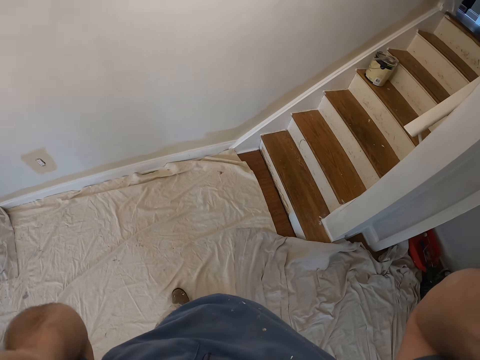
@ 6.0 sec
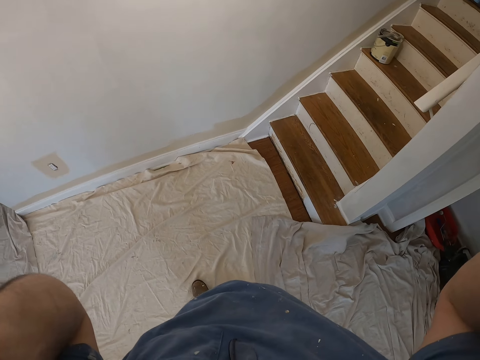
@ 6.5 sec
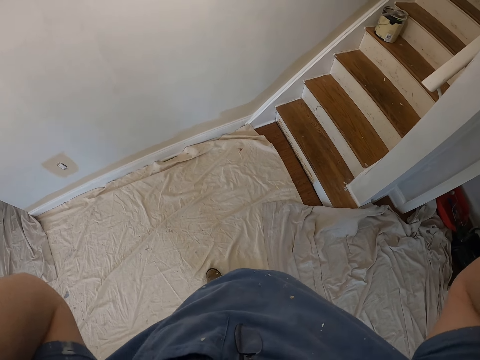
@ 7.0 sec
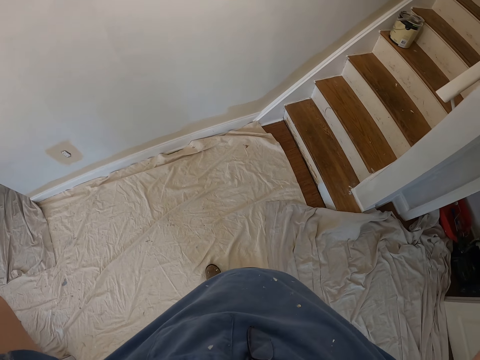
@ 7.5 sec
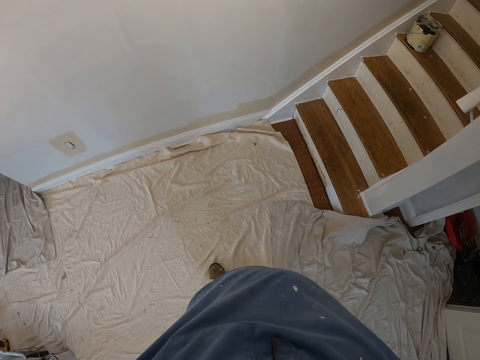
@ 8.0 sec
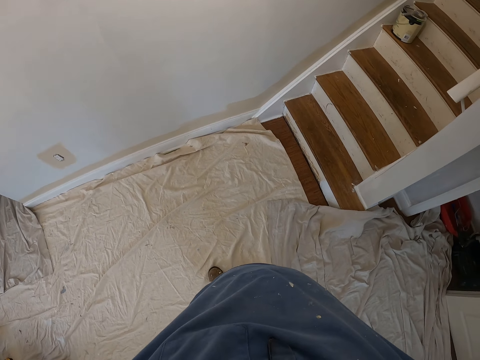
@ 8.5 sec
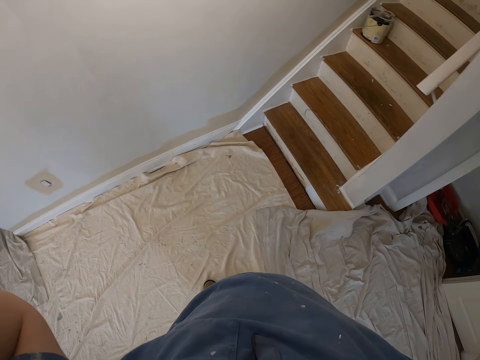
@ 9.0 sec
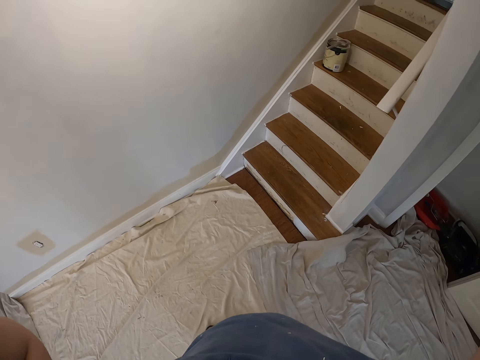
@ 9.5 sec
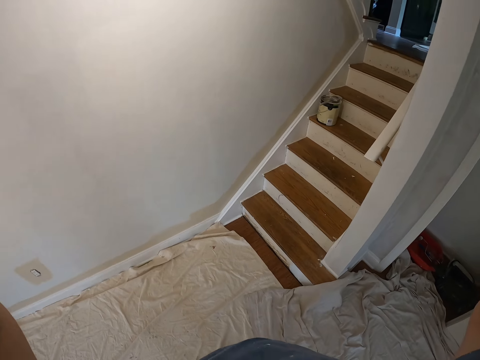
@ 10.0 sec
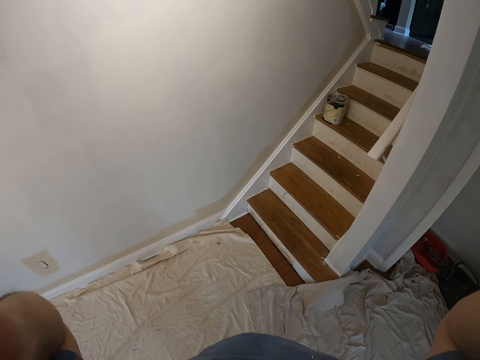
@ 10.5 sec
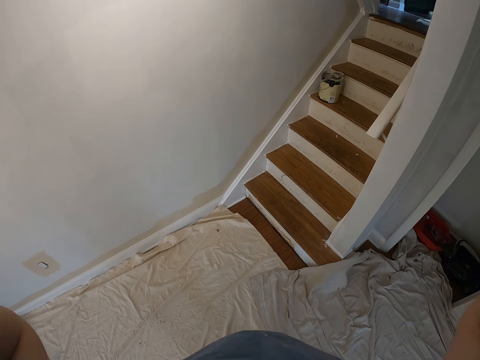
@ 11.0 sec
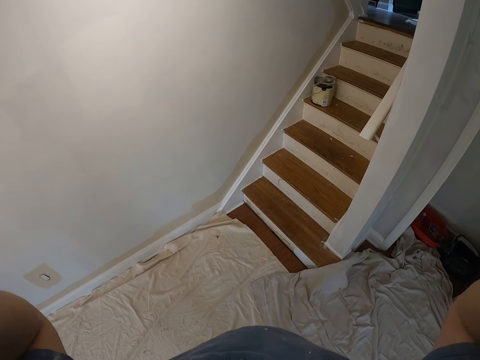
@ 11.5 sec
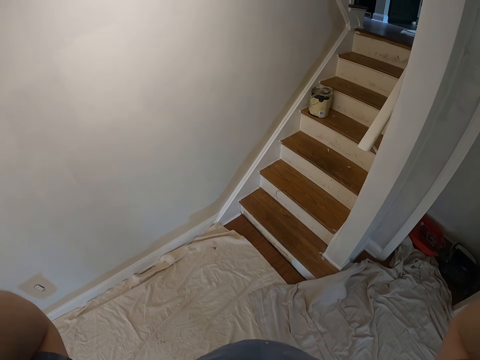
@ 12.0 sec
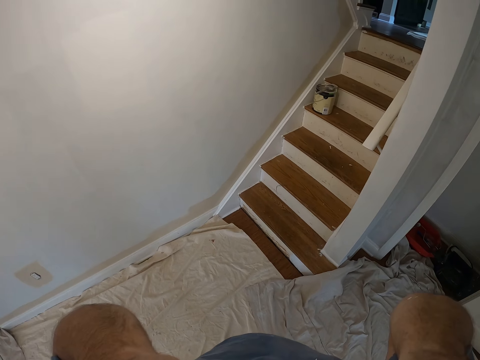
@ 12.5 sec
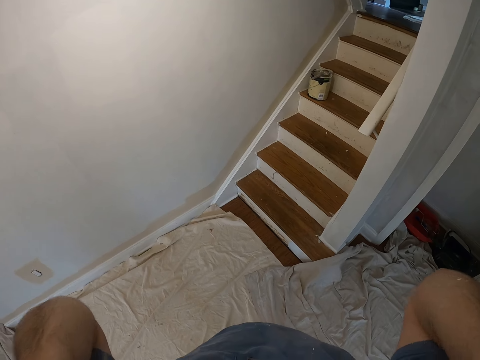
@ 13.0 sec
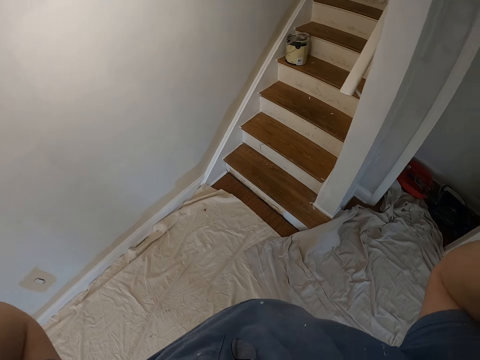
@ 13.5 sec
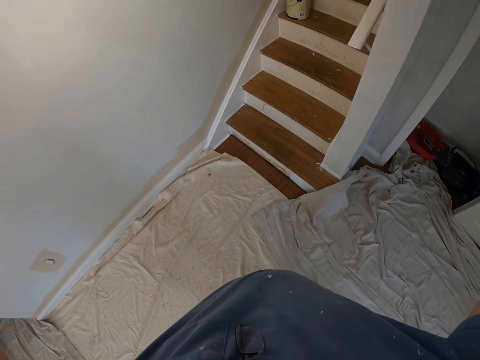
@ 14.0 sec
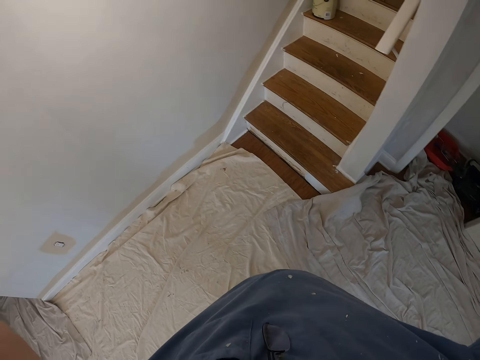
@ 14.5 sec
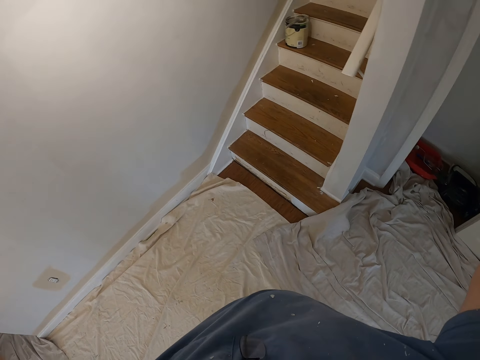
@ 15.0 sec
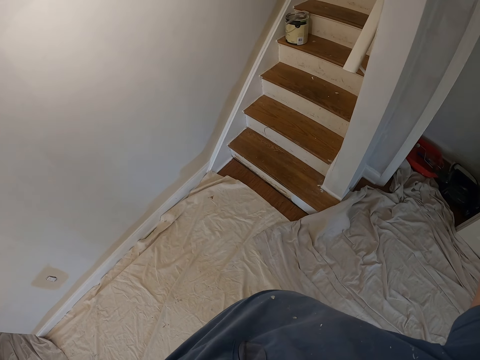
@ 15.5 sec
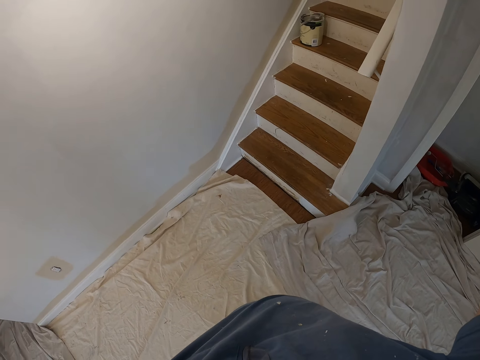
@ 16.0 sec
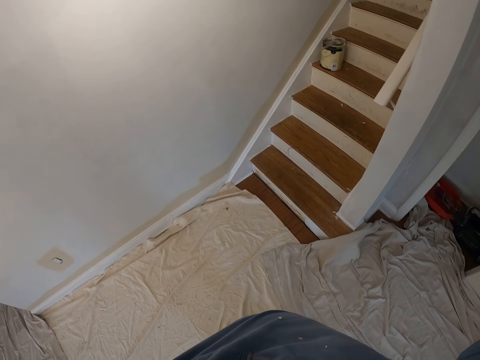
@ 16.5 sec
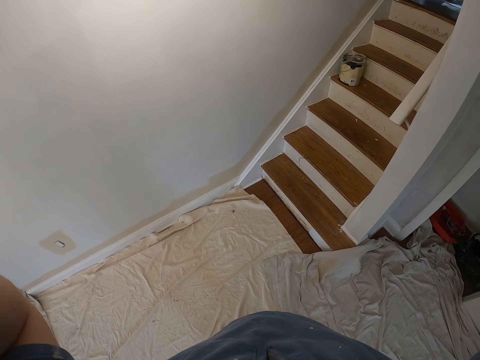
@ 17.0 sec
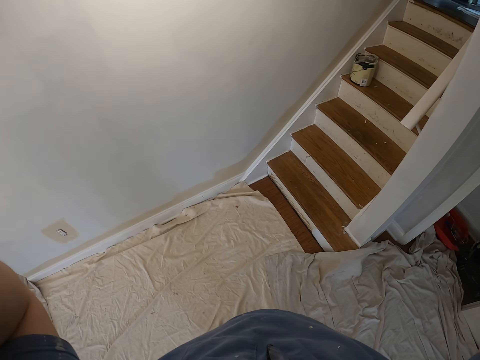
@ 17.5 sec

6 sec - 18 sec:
The camera wearer touches his face with both hands.

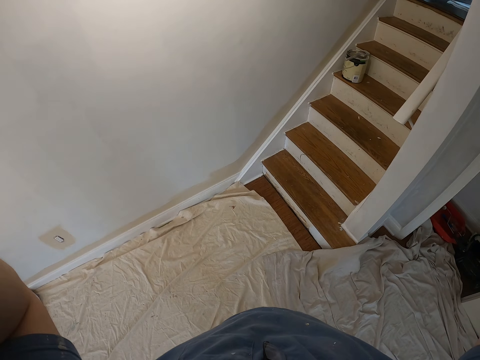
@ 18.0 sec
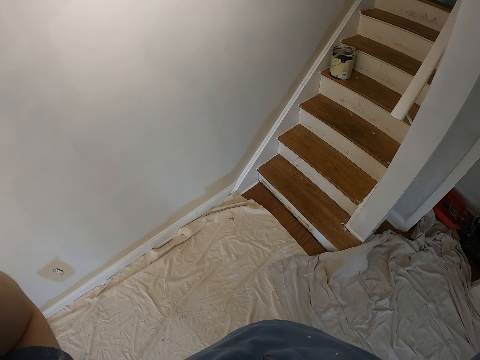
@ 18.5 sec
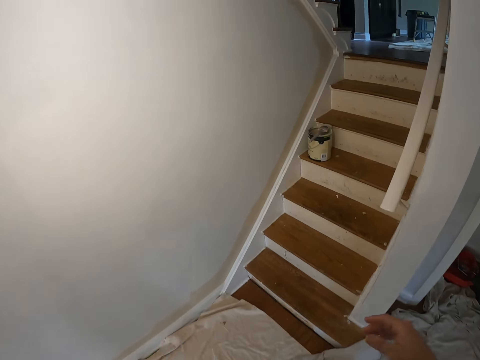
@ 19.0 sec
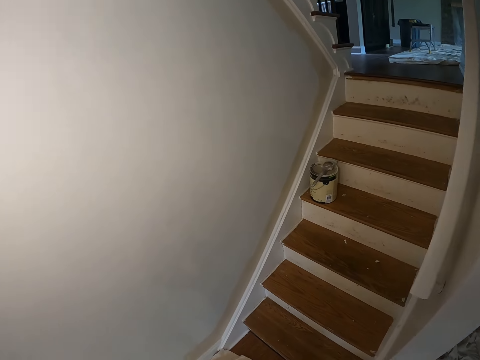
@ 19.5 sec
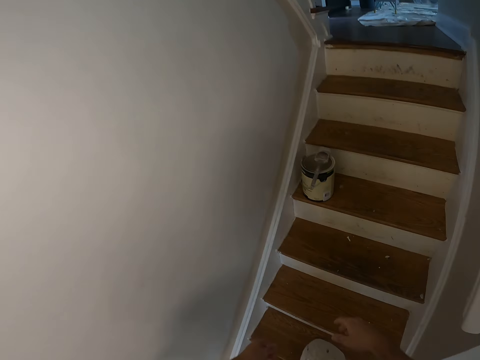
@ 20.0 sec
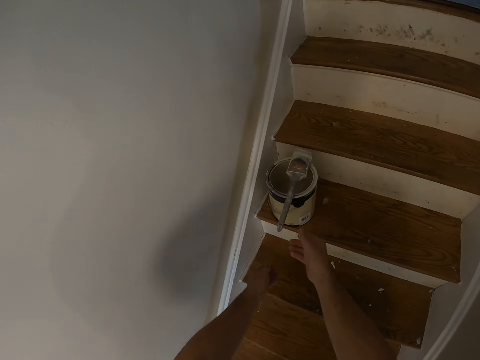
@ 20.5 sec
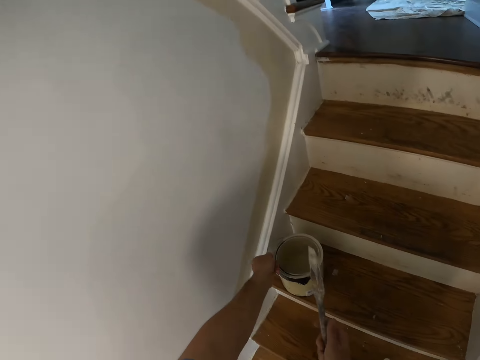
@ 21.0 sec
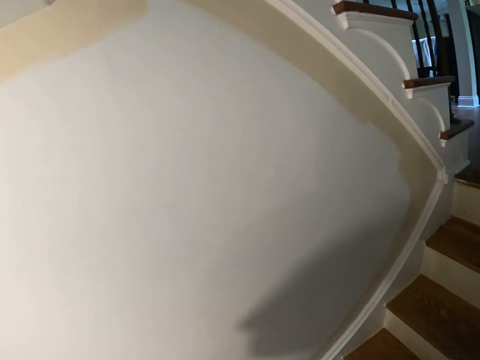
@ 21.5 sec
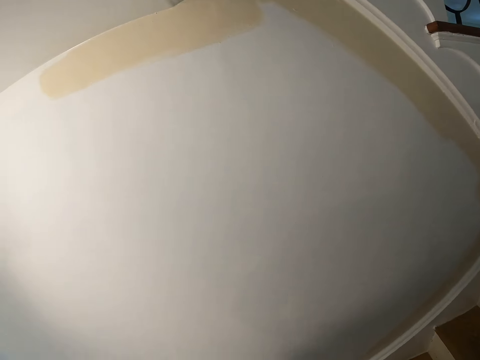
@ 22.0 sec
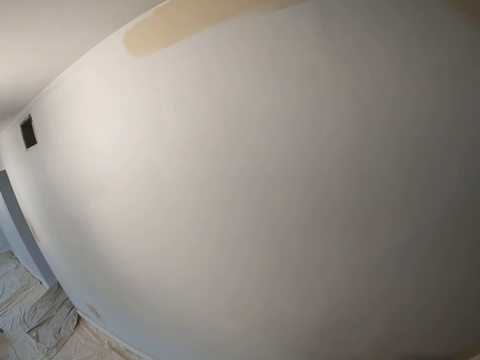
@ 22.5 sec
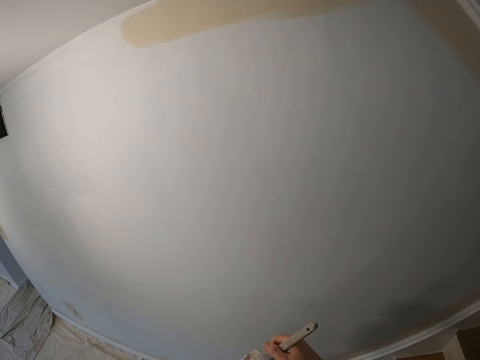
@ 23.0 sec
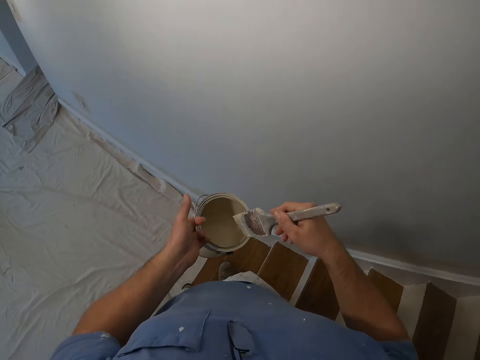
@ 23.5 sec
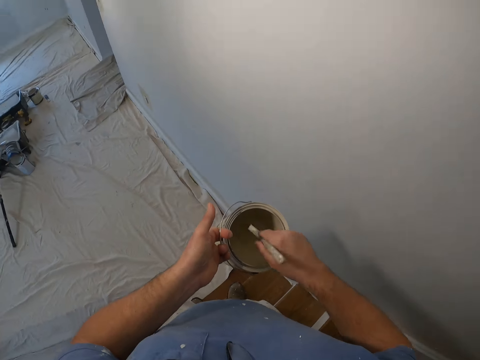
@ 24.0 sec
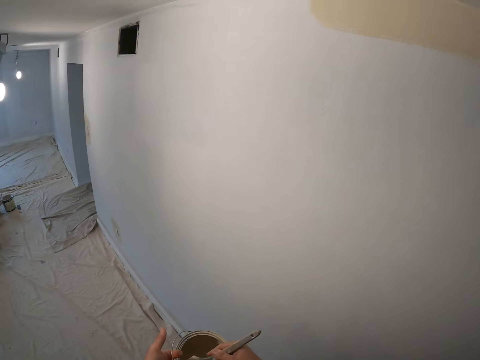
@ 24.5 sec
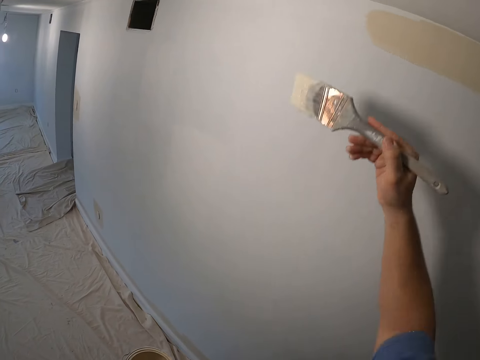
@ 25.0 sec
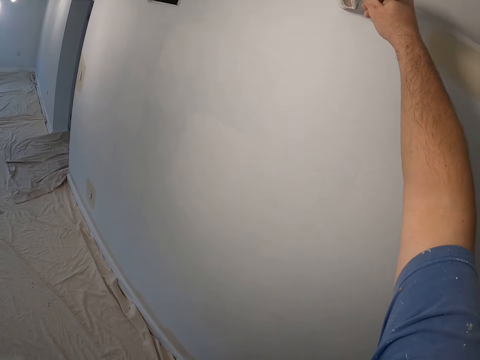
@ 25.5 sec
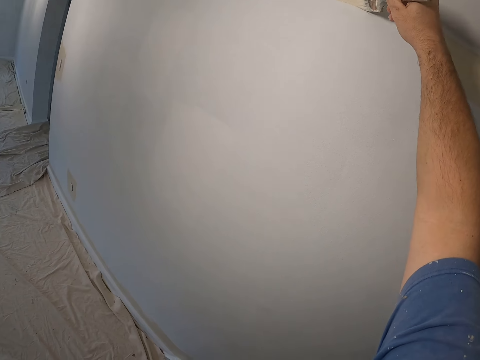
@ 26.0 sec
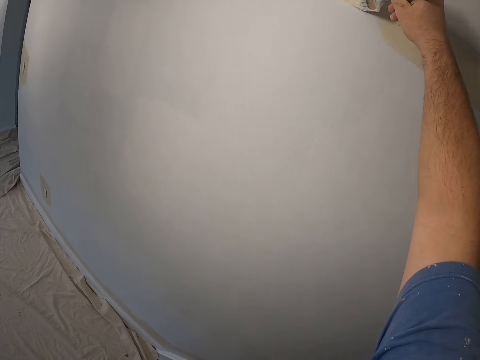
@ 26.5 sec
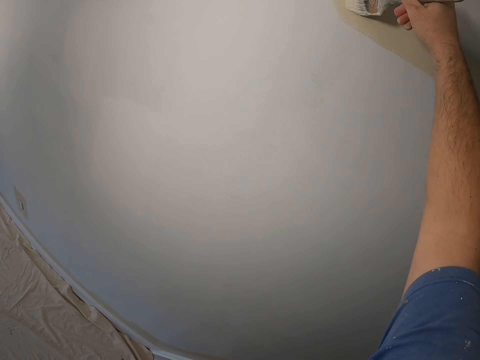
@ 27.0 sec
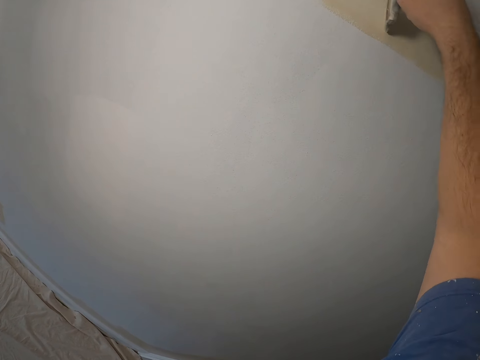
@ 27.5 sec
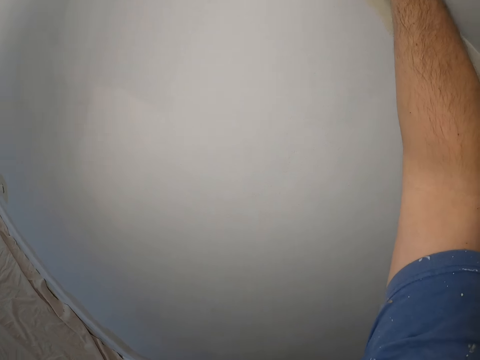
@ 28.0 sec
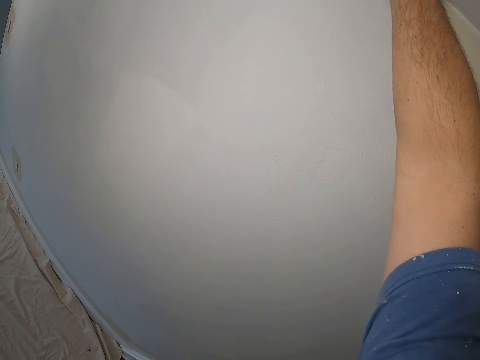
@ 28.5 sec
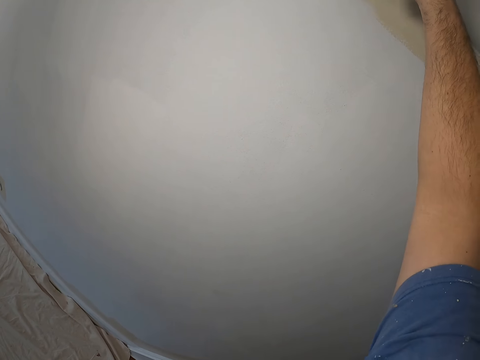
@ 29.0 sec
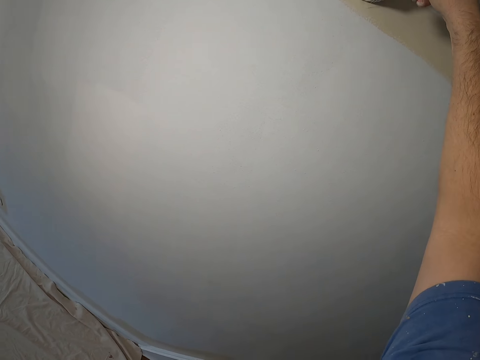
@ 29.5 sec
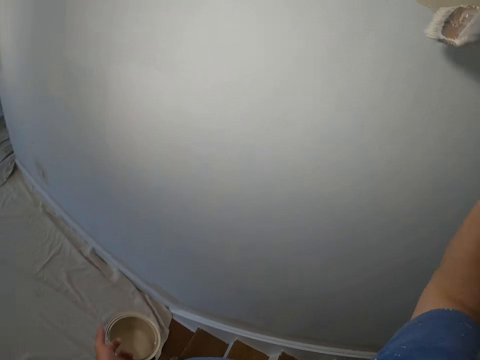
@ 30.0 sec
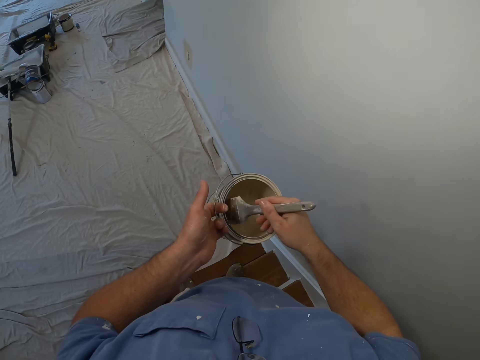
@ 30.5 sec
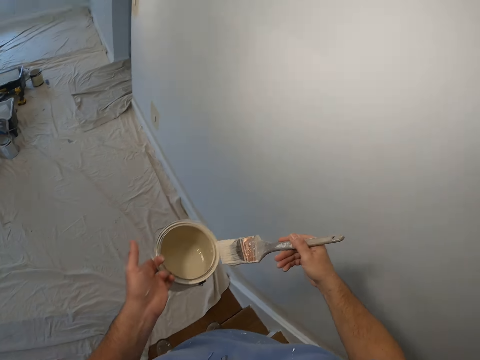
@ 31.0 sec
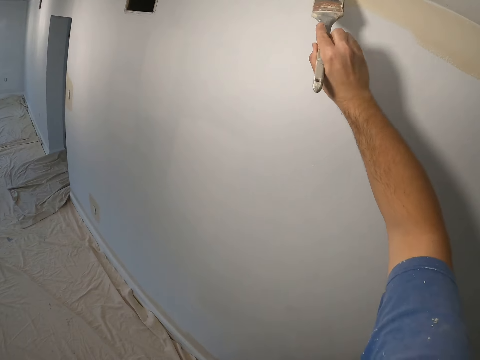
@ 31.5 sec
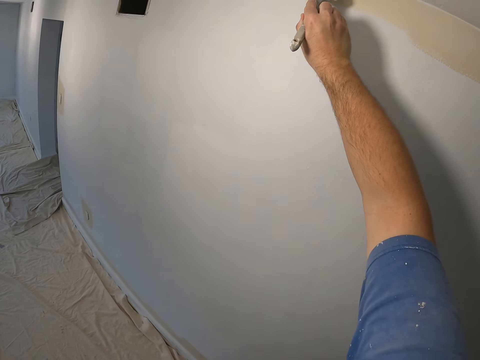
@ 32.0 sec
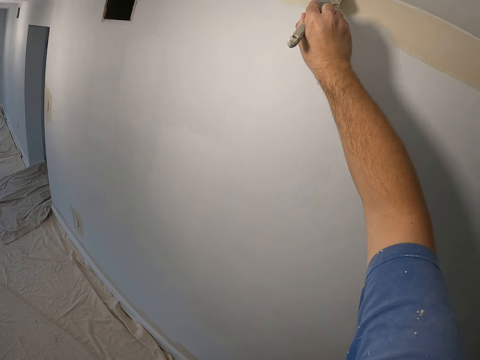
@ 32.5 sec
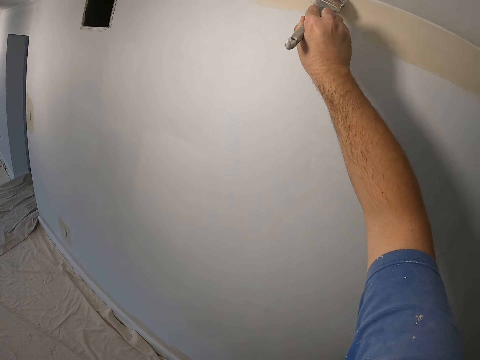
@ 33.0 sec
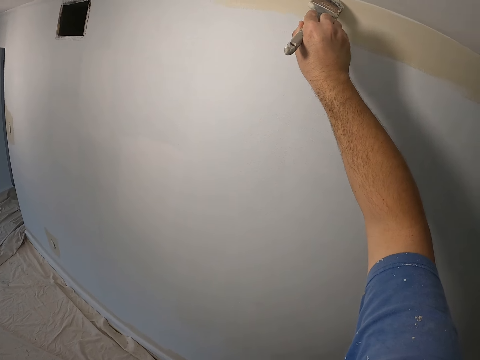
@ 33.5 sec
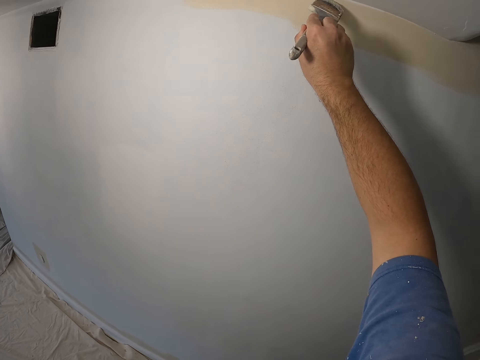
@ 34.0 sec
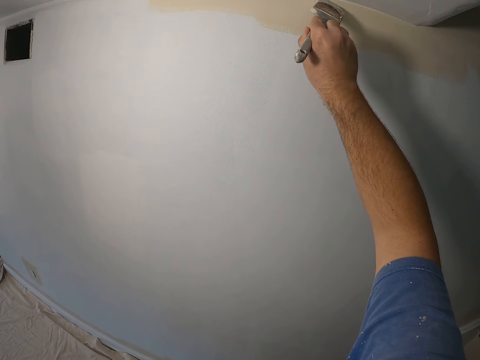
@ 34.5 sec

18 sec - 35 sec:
The camera wearer walks on the floor. They pick the paint brush on the paint can and pick the paint can on the floor. They walk on the floor. They dip paint from the paint can with the paint brush. They paint the edge of the wall with the paint brush. They dip paint from the paint can with the paint brush. They paint the edge of the wall with the paint brush.
